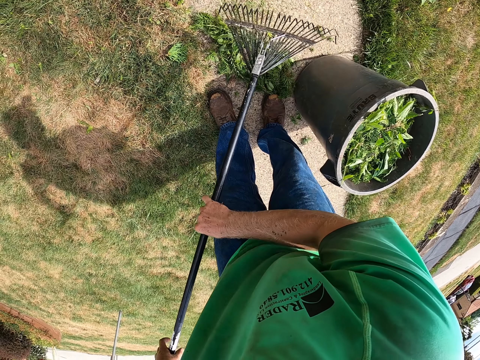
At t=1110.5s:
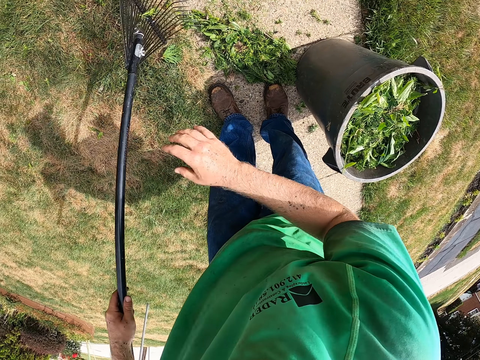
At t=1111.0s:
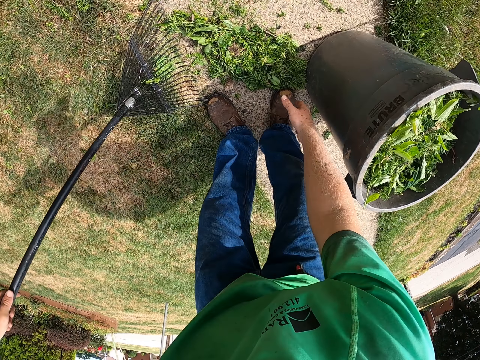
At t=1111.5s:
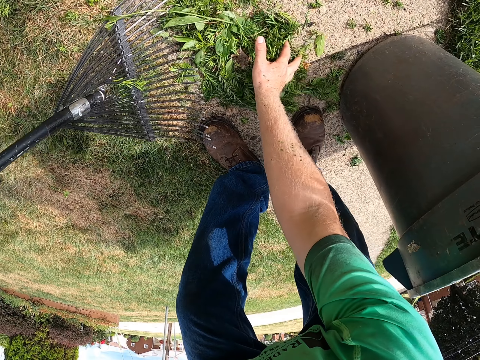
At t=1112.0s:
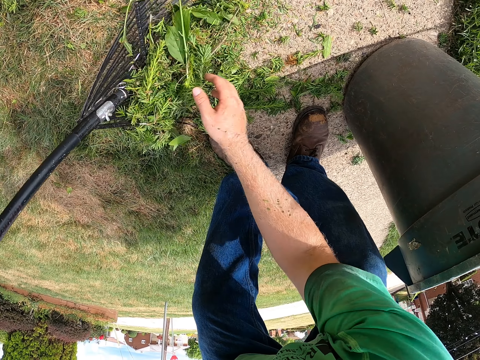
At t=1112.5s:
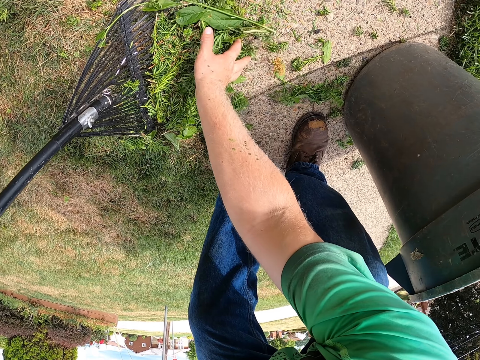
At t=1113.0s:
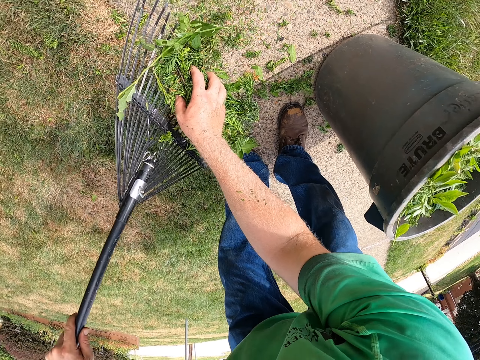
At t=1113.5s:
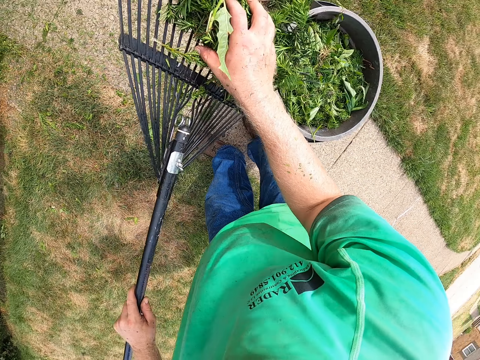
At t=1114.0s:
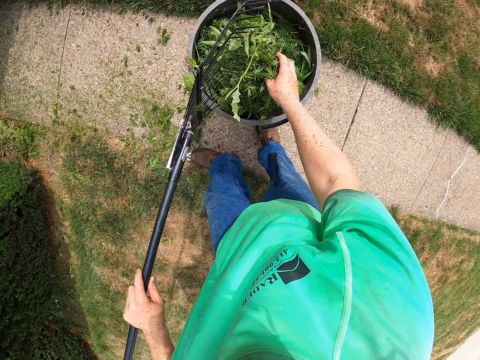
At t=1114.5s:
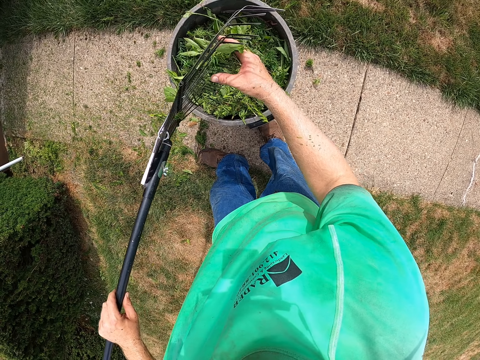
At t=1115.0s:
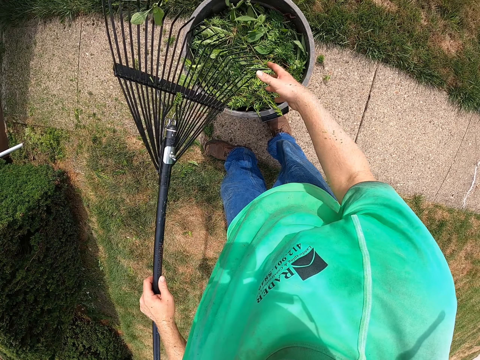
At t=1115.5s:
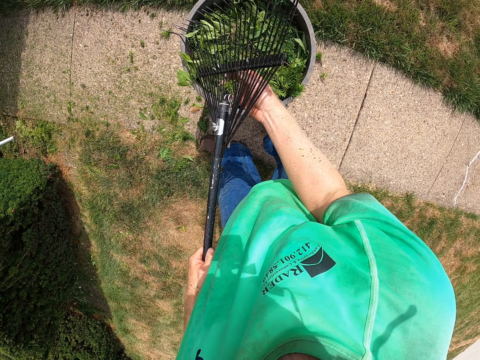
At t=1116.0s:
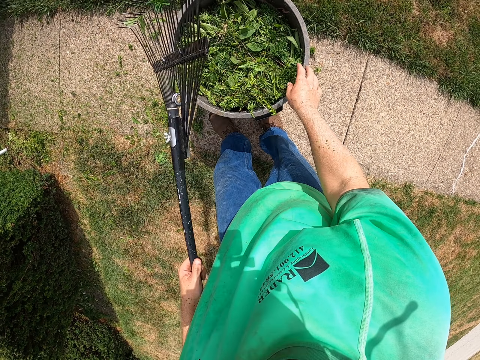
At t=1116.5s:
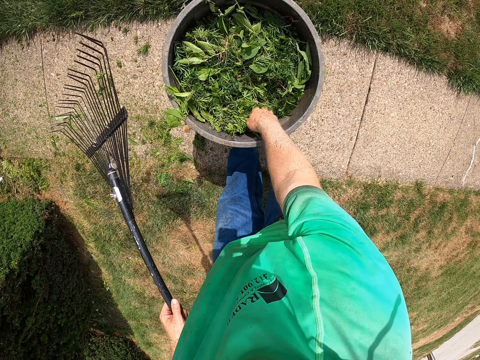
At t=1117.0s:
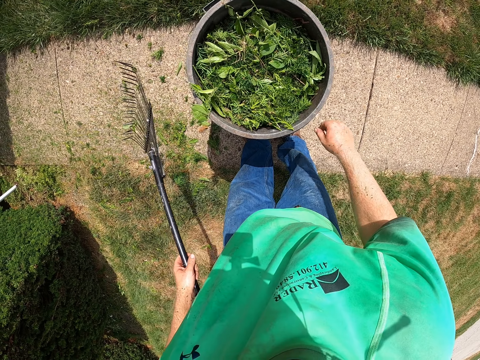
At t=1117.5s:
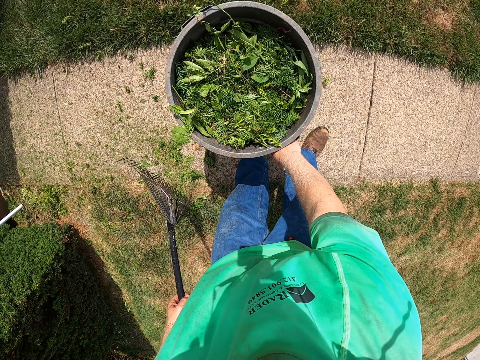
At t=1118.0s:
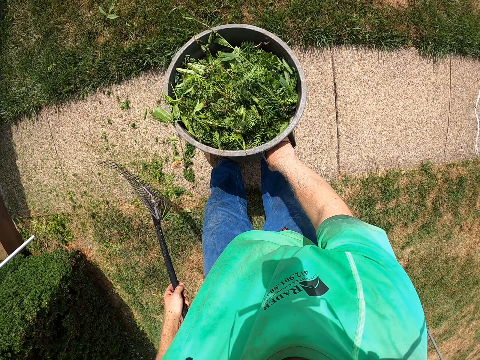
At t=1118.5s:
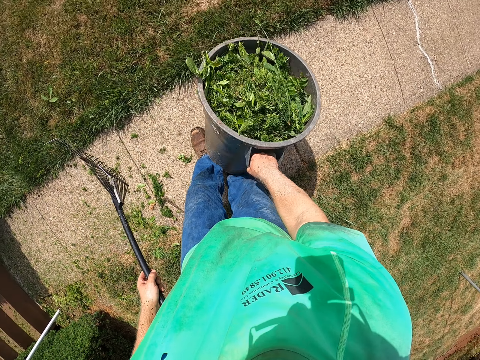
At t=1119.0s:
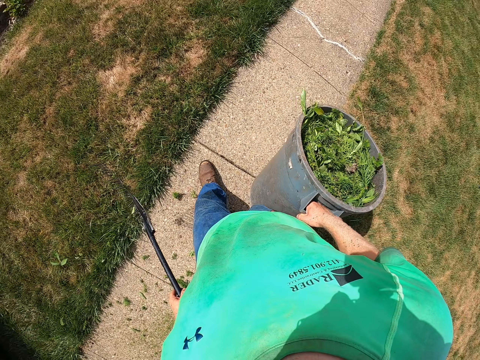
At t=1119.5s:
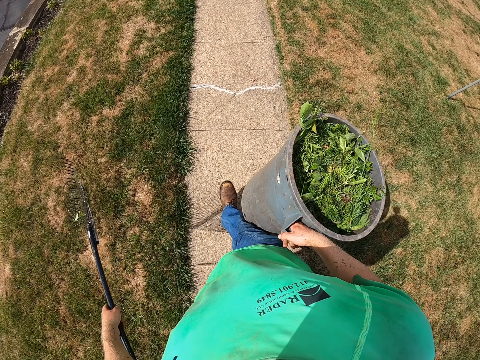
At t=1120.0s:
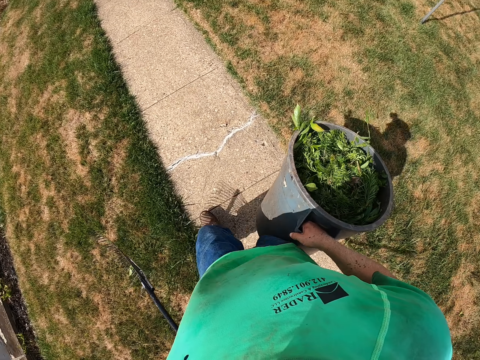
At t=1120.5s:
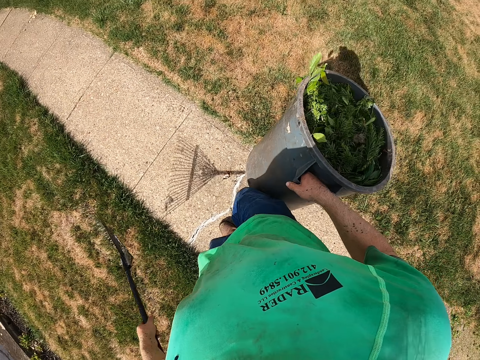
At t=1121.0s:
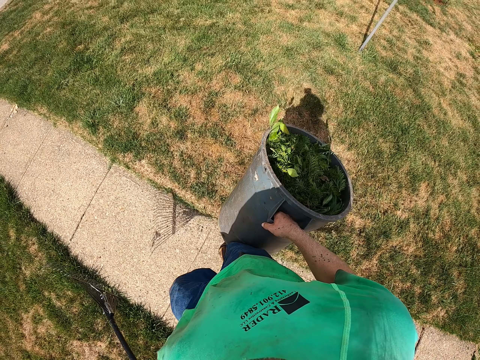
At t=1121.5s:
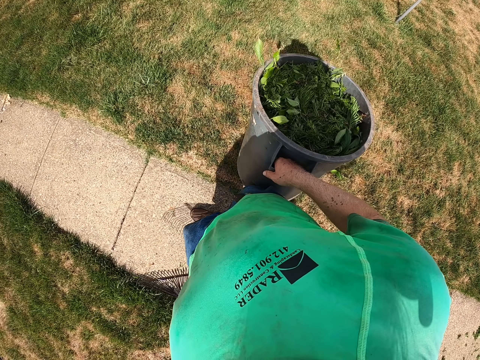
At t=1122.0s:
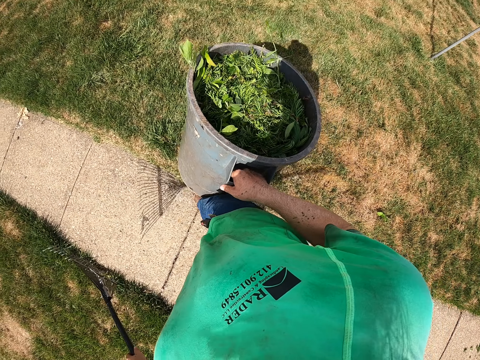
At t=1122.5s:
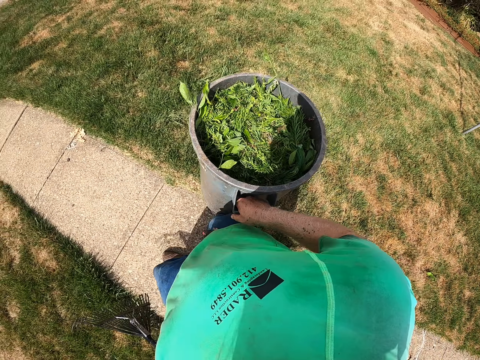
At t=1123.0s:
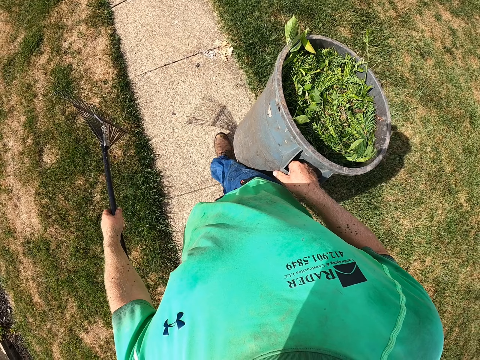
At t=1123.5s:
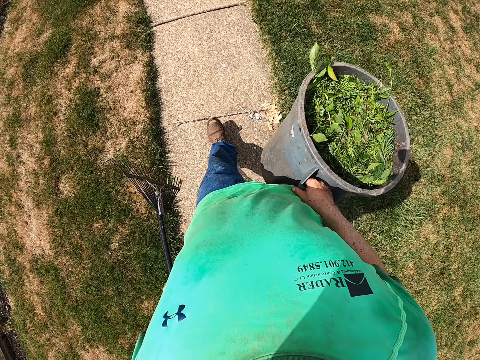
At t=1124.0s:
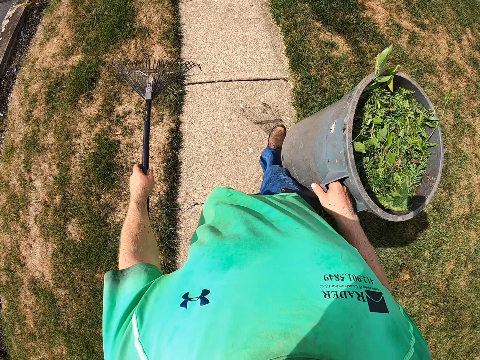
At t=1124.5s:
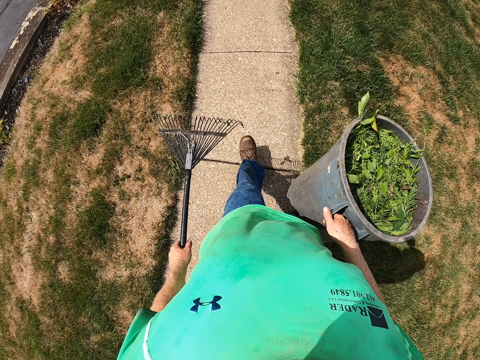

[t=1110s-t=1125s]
The camera wearer packs the grass from the ground with his right hand and the rake in his left hand. He pours the grass into the grass bucket on the ground with the rake in his left hand and his right hand. He removes the grass on the rake with his right hand. He drops the grass in his right hand into the grass bucket on the ground. He removes the grass on the rake with his right hand. He drops the grass in his right hand into the grass bucket on the ground. He presses the grass into the bucket with his right hand. He picks up the bucket from the ground with his right hand. He walks on the pathway.

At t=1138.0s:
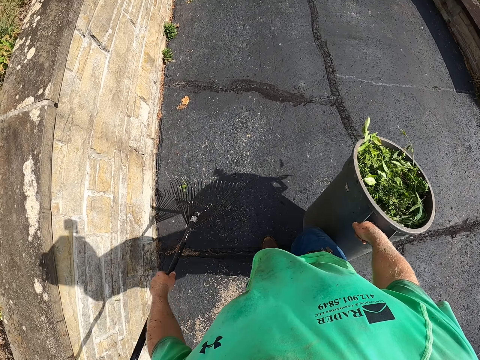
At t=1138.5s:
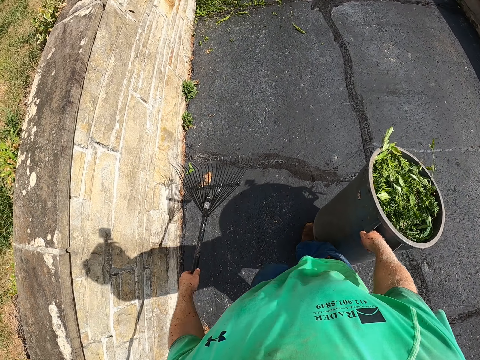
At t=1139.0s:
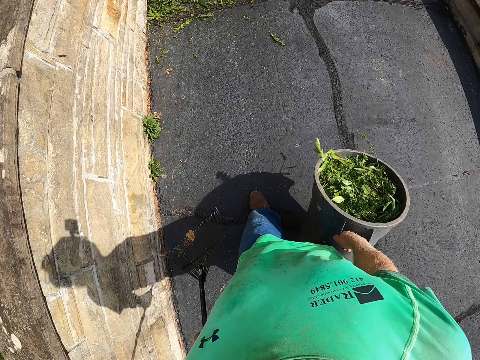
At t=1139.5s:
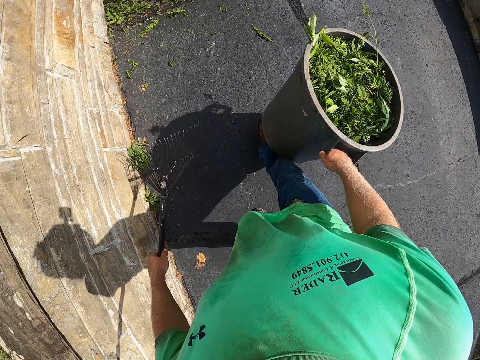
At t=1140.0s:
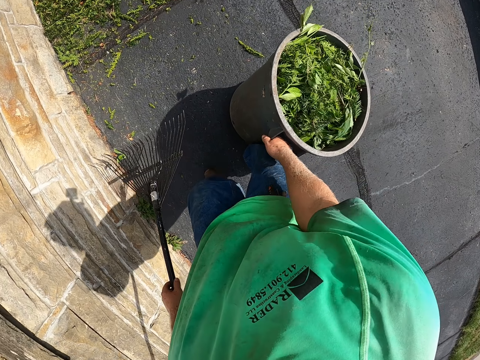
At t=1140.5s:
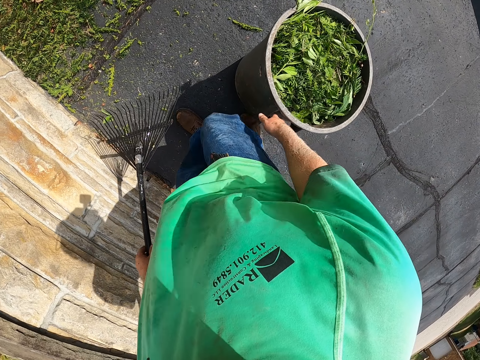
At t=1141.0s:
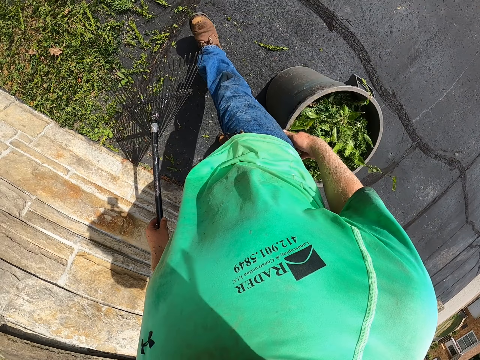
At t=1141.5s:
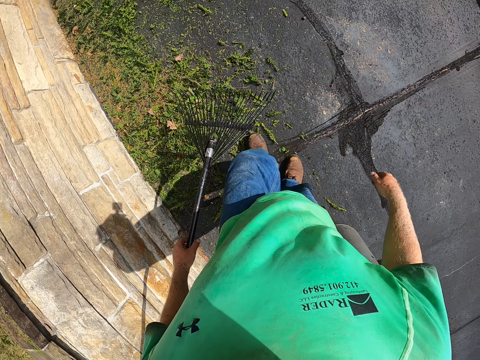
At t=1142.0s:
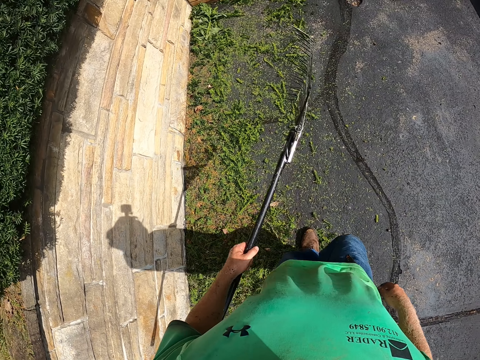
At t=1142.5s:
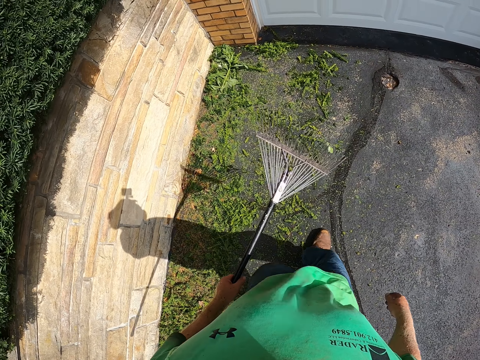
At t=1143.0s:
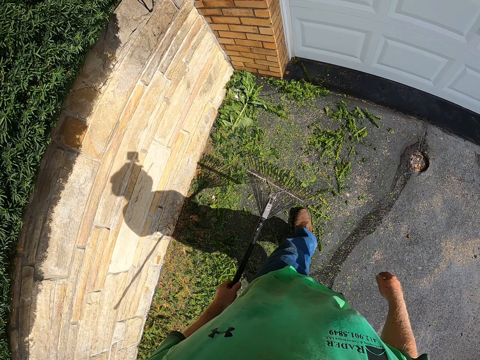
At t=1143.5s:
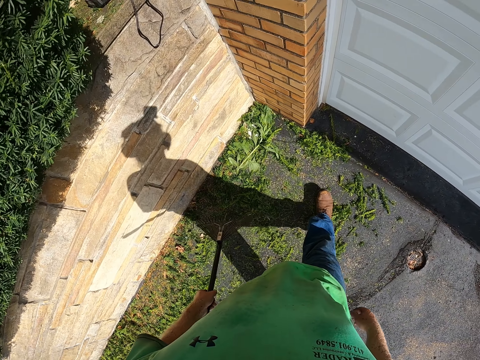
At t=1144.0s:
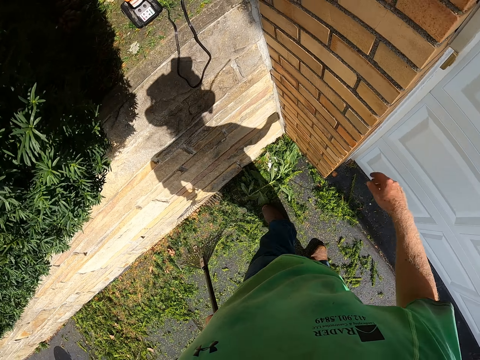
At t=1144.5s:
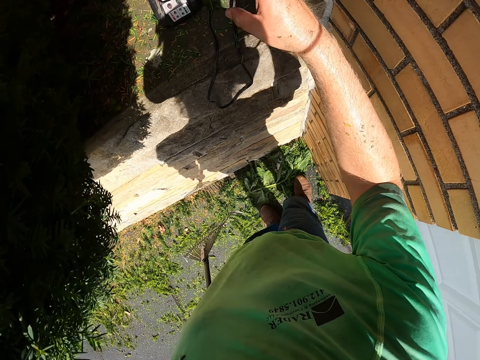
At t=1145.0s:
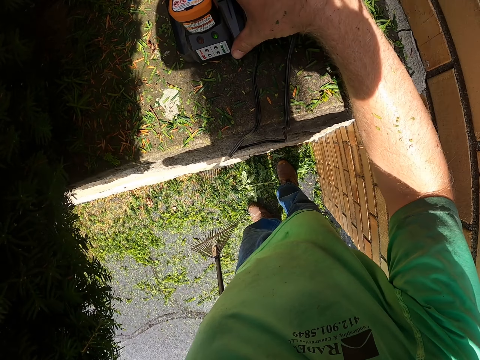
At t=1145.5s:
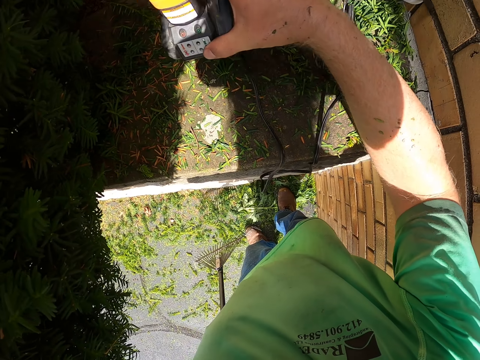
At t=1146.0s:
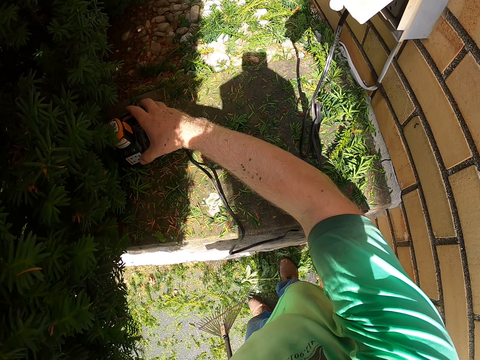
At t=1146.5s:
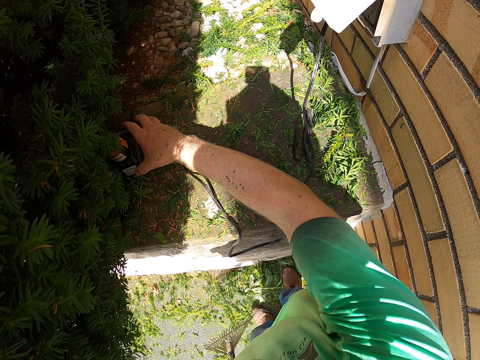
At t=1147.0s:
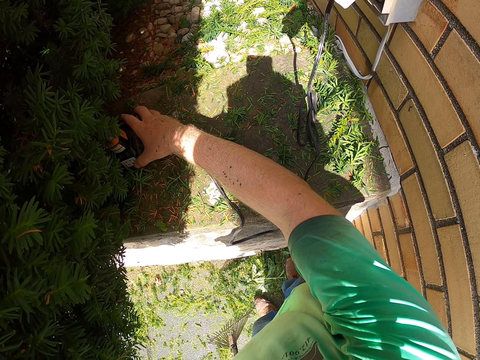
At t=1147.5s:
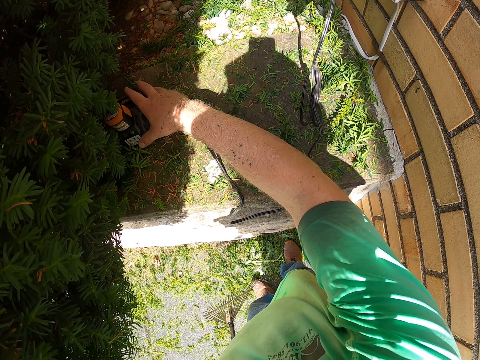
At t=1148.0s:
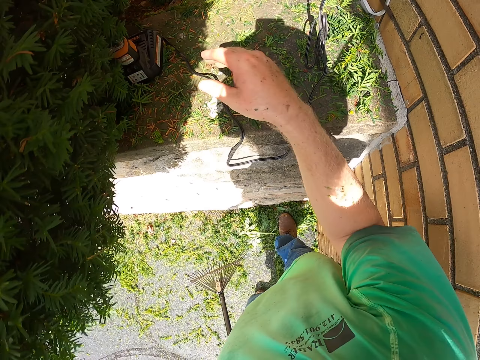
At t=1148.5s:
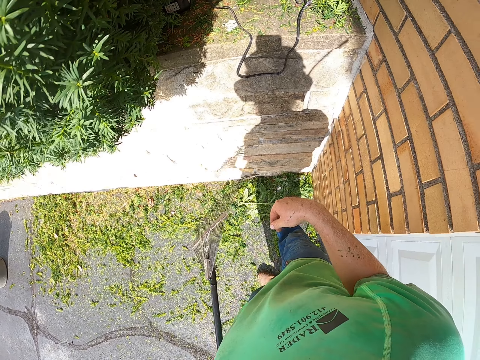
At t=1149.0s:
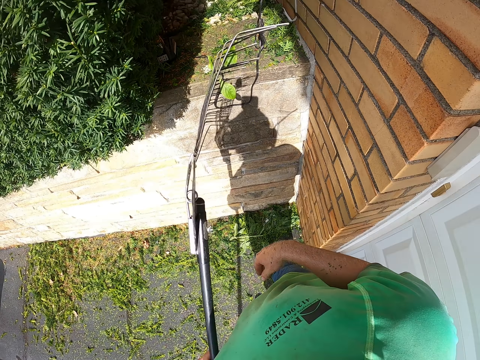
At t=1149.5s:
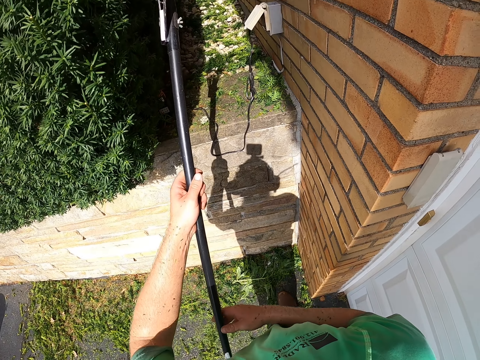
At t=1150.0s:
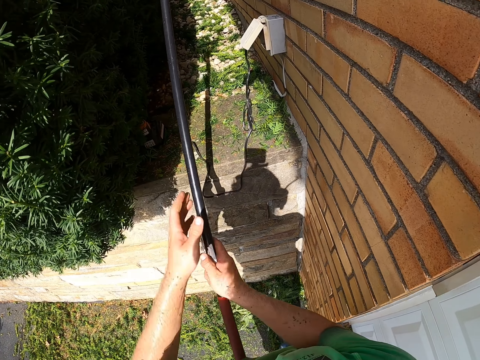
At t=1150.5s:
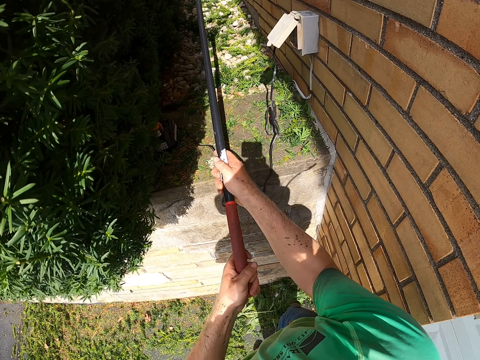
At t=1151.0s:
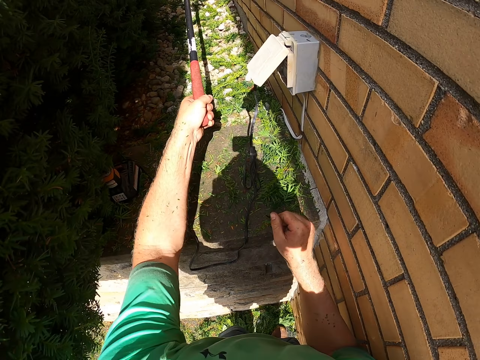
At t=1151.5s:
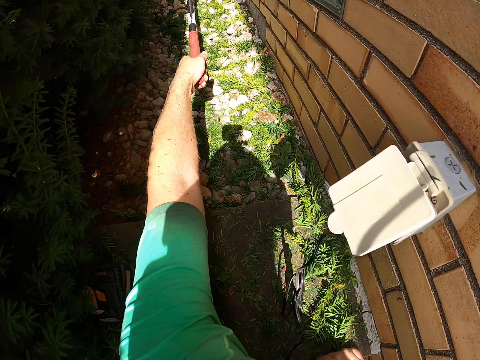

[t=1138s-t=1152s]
The camera wearer drops the bucket of grass in his right hand on the ground. He lifts an object with the right hand. He moves a garden pruner battery on a slab to the side with his right hand. He puts down the object. He holds the rake with both hands.
